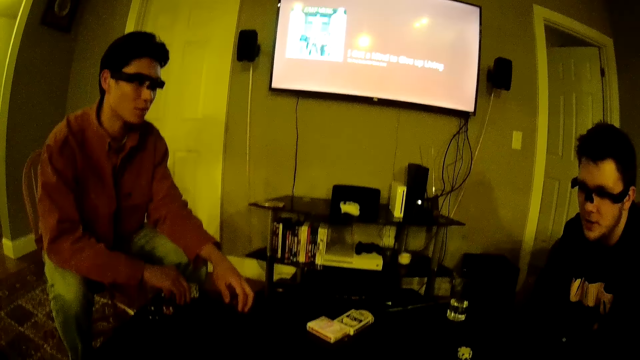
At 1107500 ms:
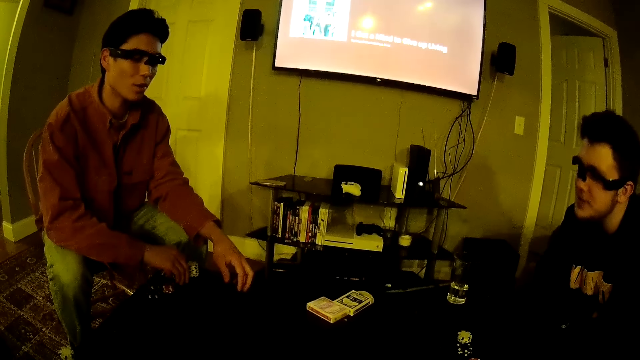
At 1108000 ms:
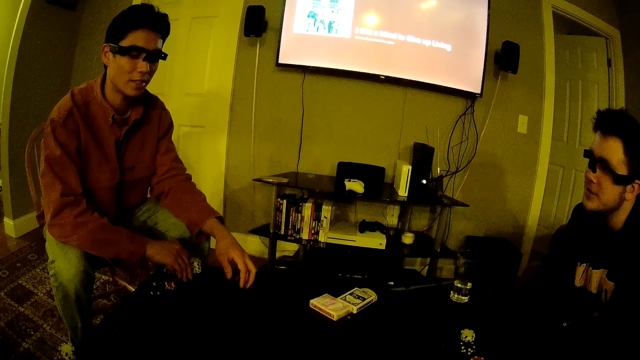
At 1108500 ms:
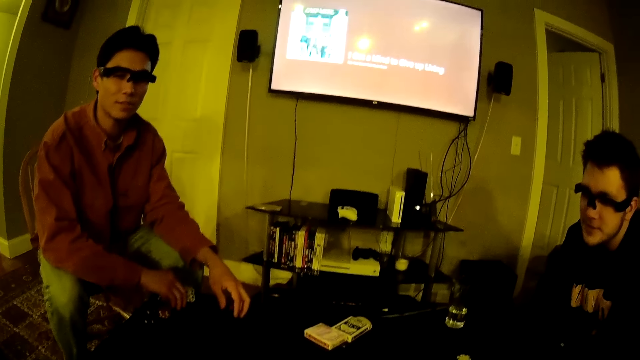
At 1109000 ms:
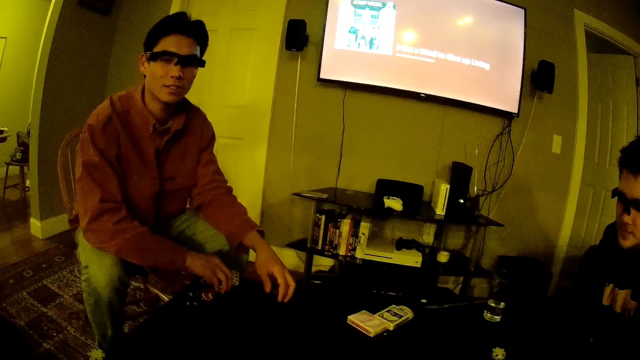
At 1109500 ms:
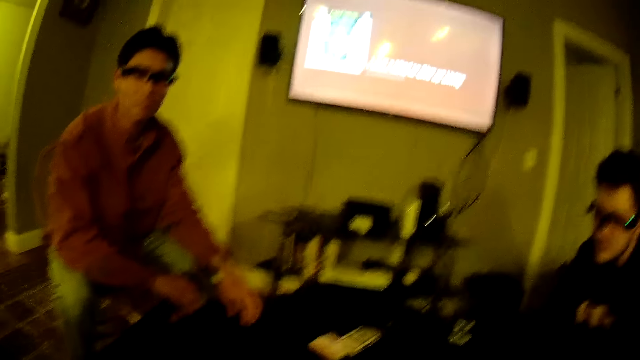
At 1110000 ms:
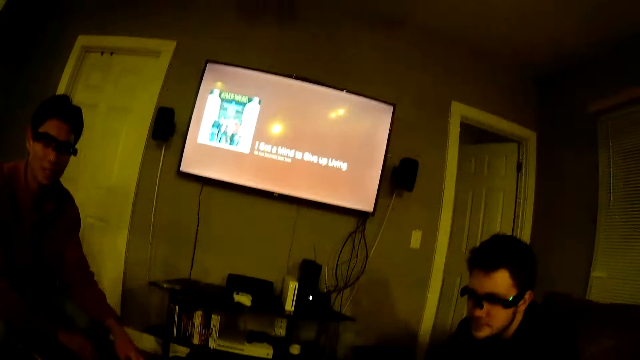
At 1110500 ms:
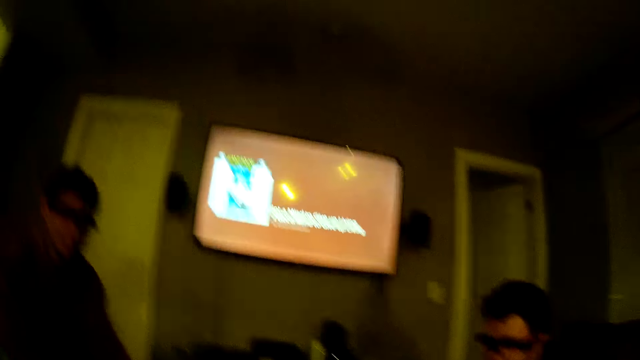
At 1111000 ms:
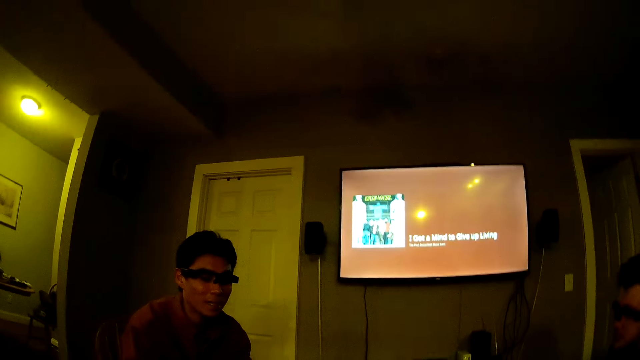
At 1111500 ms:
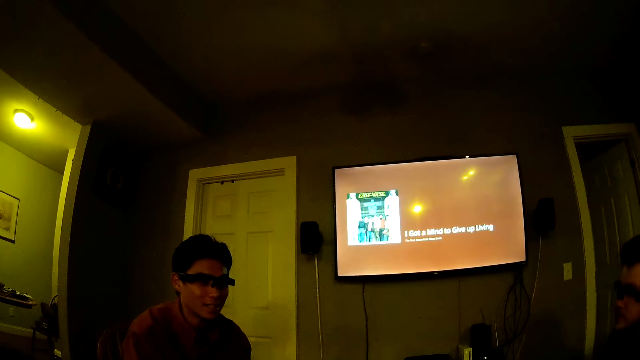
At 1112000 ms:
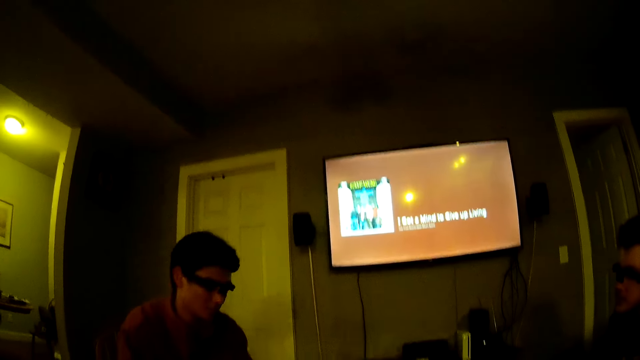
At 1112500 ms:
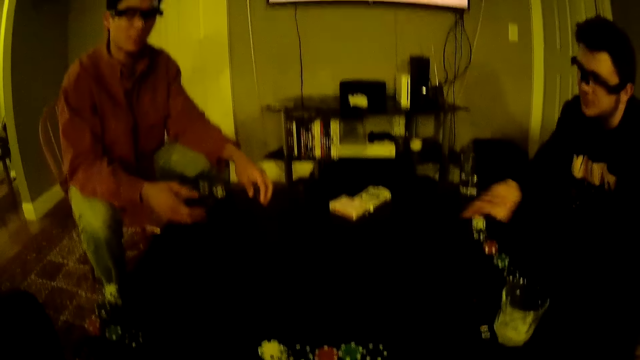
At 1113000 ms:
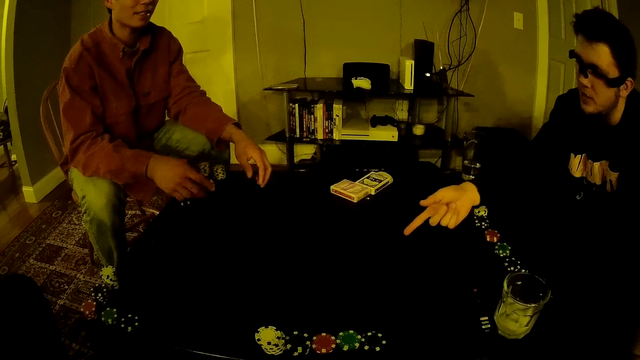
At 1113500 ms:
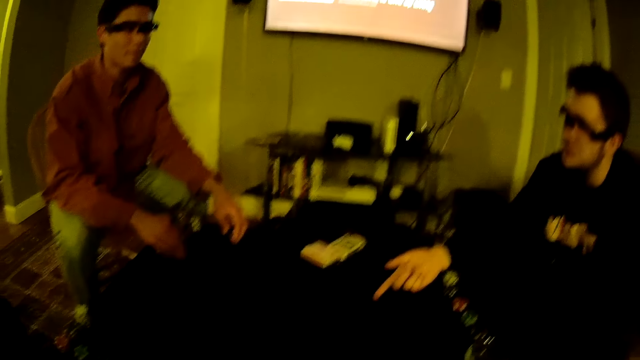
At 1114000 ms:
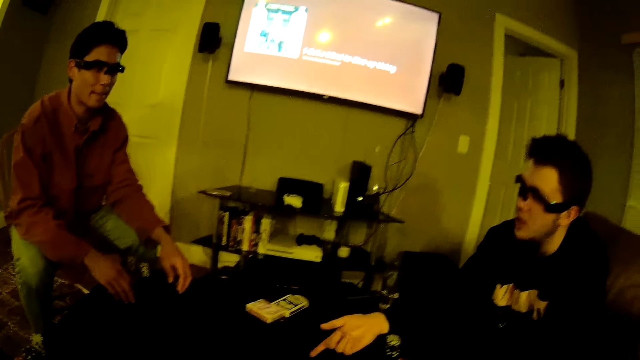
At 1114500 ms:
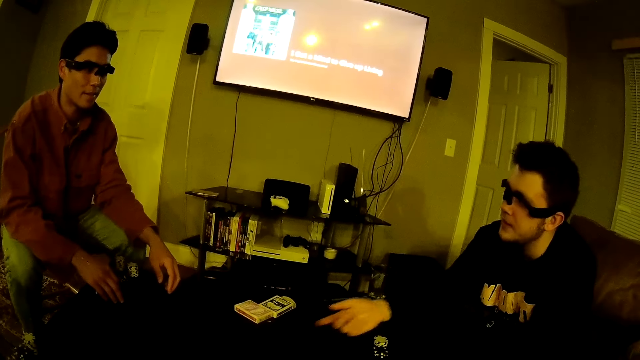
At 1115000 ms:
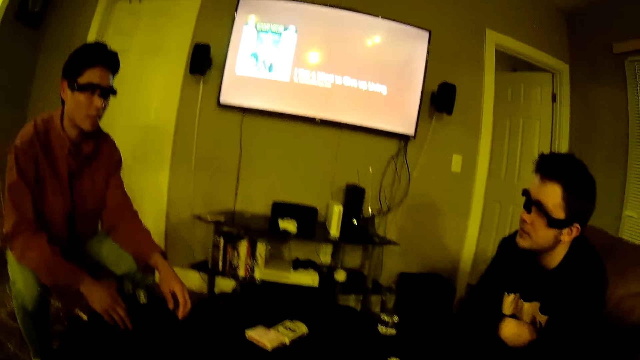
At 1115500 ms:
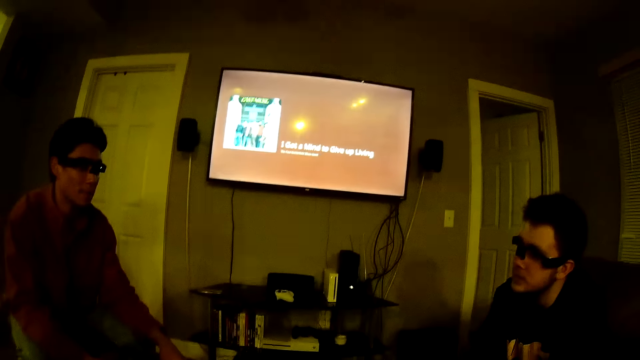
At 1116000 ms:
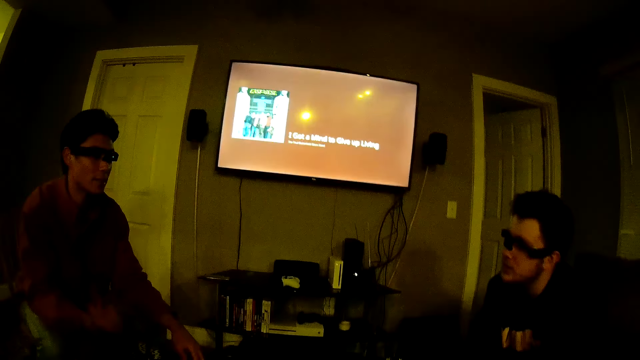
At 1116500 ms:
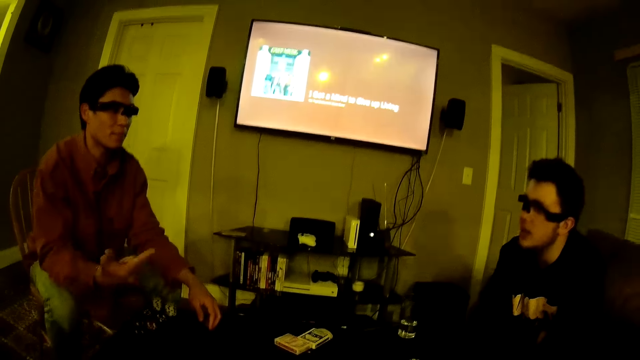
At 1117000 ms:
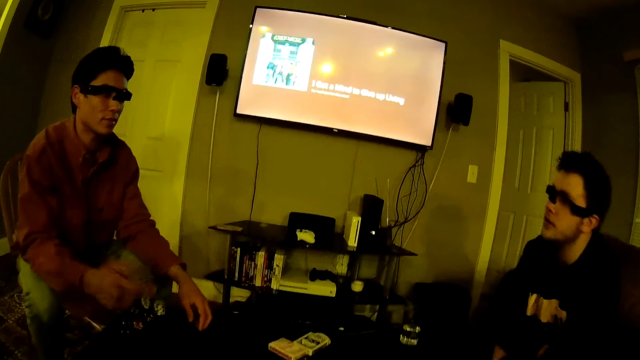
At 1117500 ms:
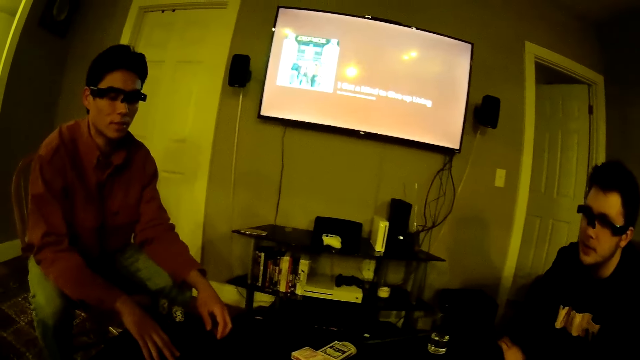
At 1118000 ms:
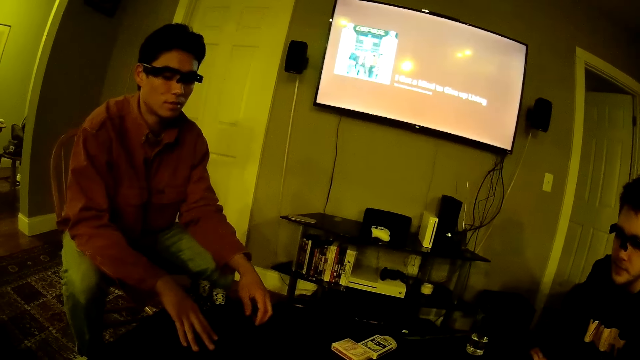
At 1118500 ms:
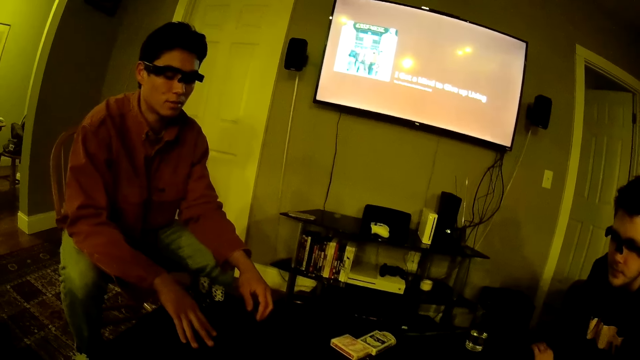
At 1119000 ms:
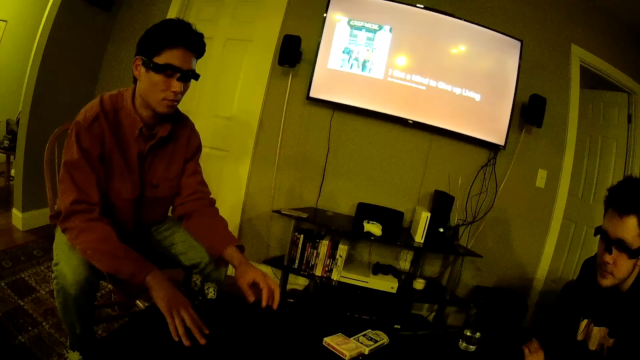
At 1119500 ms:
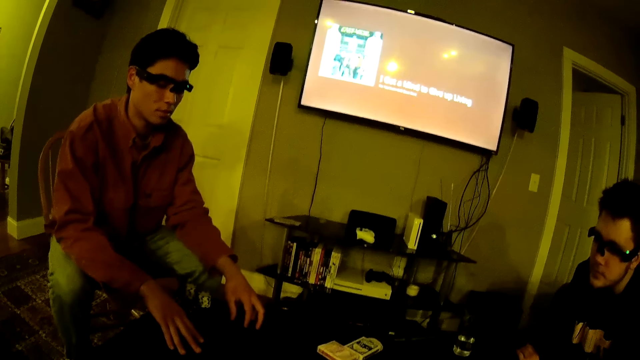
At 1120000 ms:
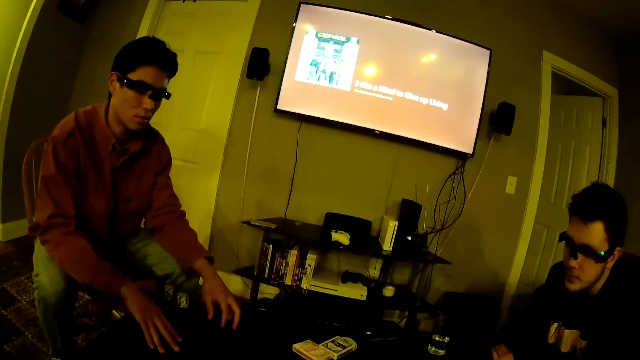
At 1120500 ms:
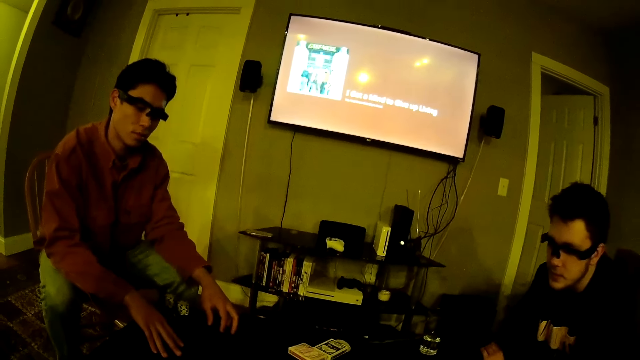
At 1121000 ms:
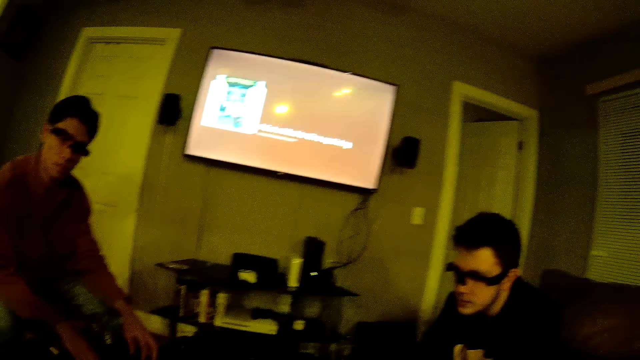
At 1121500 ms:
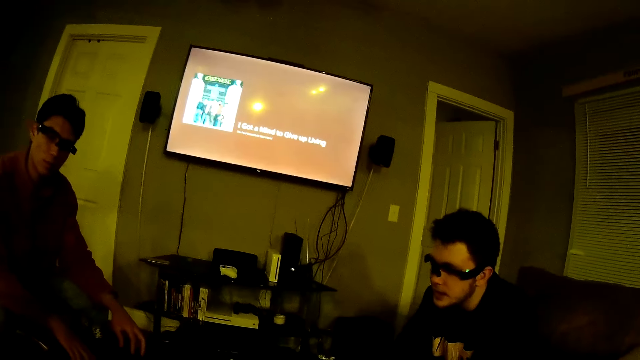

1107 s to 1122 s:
The camera wearer converses with three men. One of the men converses with the camera wearer. A man points at the table. The camera wearer converses with another man. The first man converses with the camera wearer. The camera wearer converses with the other man.

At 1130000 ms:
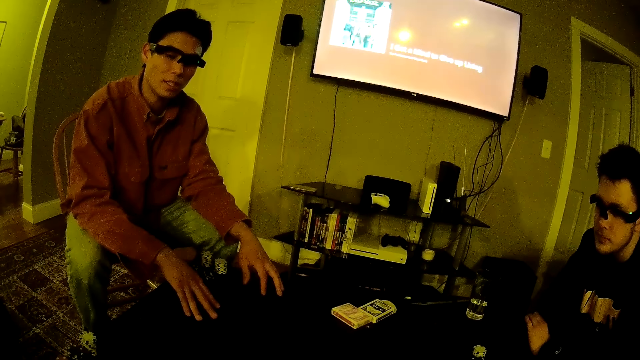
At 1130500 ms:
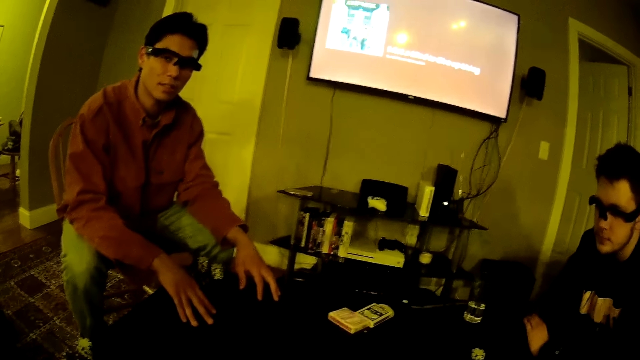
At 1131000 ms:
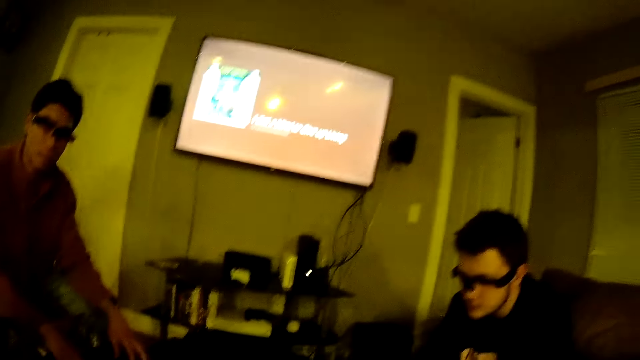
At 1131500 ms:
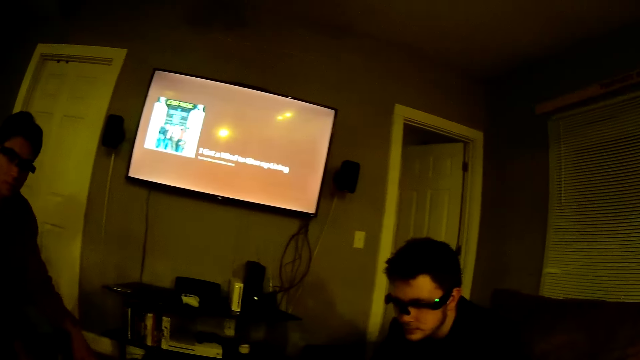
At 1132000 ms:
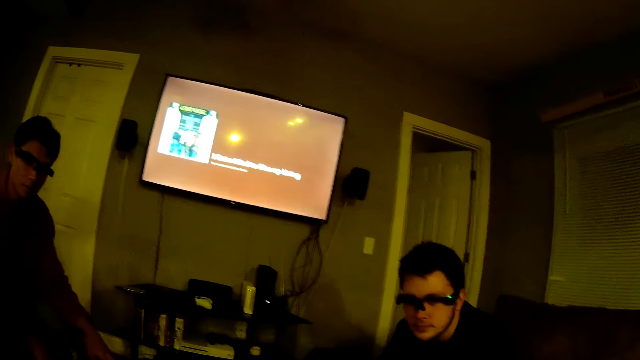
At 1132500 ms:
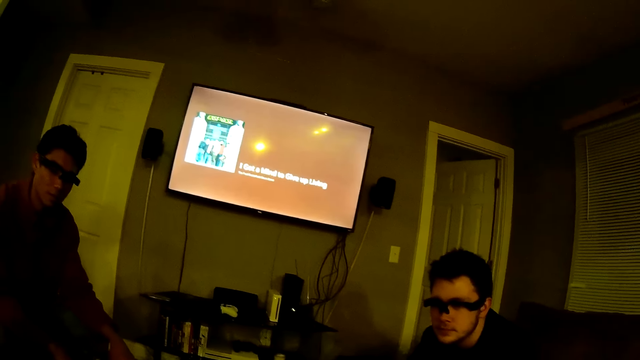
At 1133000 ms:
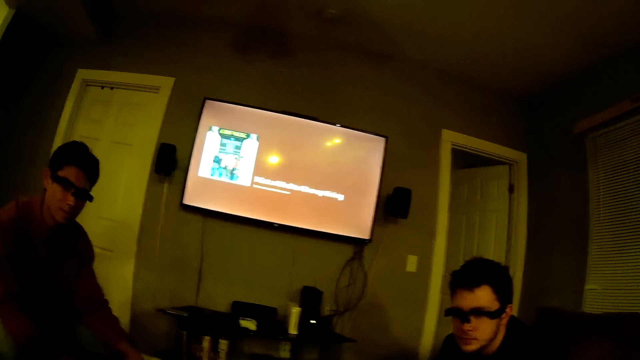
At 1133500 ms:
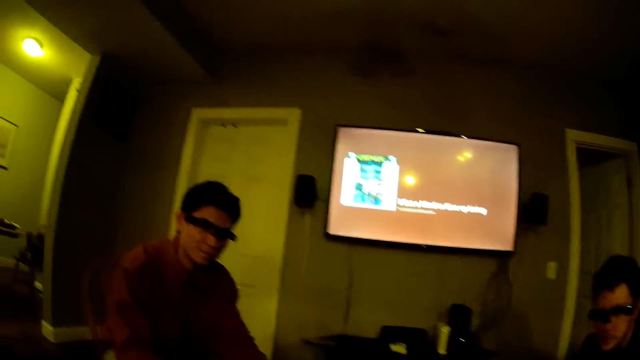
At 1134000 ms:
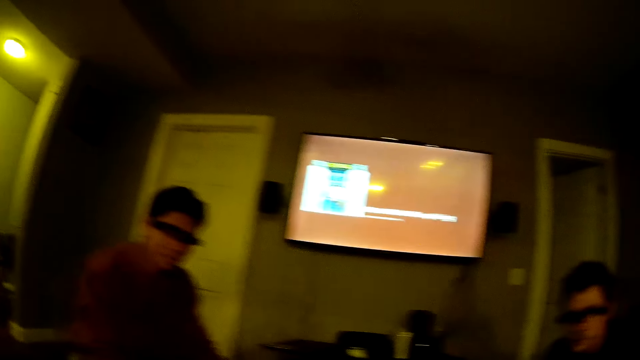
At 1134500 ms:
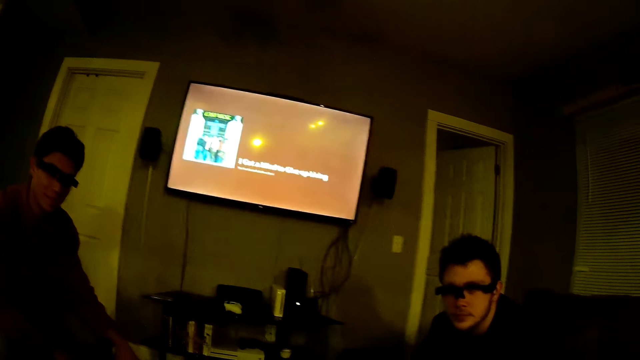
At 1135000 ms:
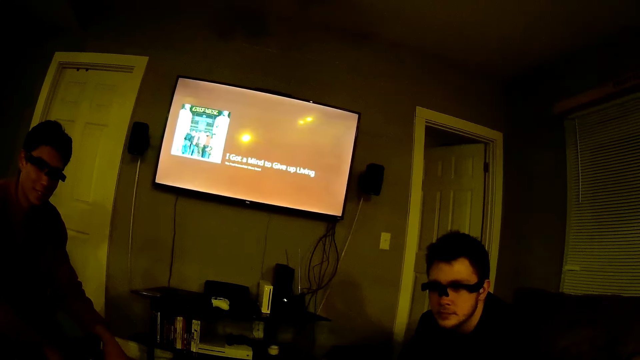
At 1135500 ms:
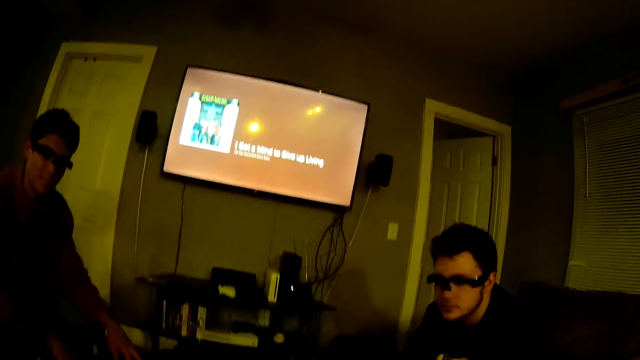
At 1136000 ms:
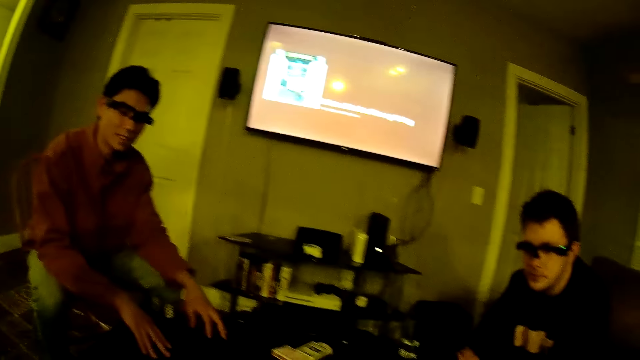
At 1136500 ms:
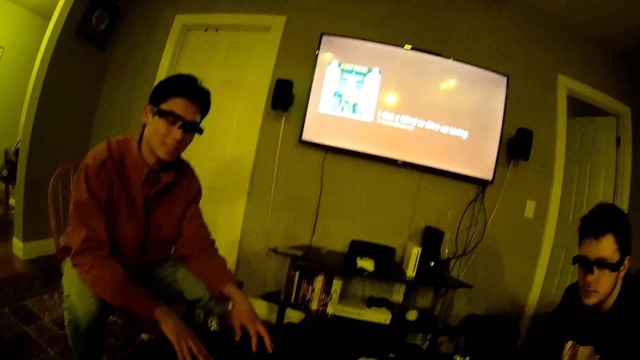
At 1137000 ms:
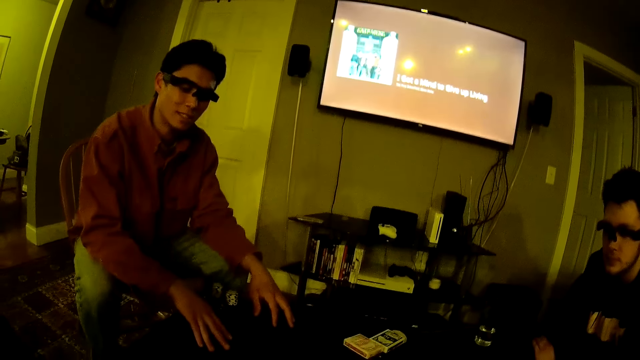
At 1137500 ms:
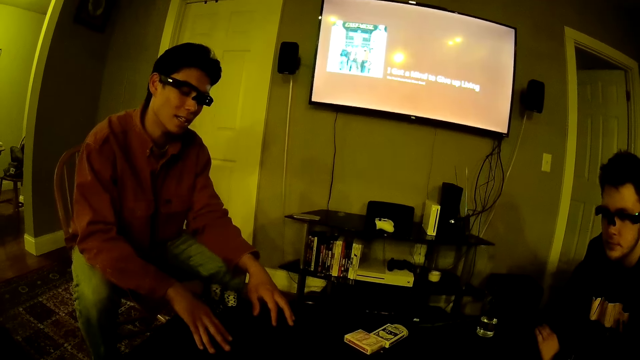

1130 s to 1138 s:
The camera wearer looks at a man. They converse with the man and two other men.
